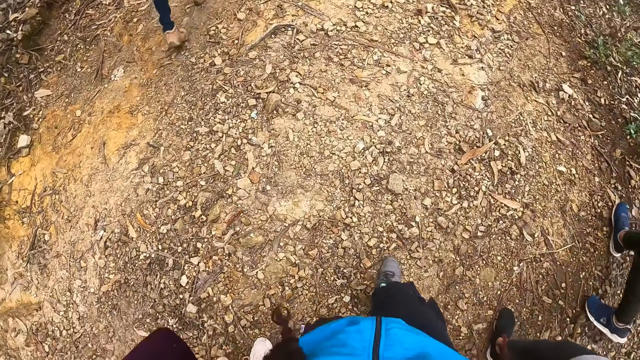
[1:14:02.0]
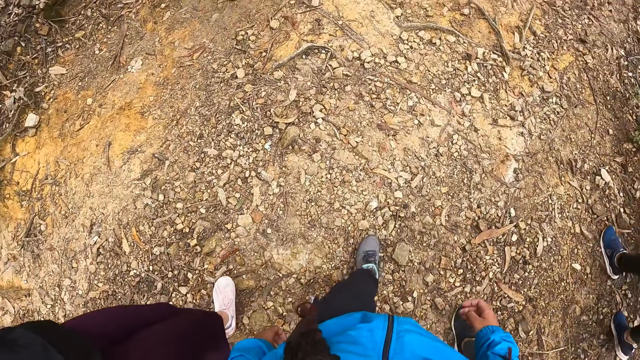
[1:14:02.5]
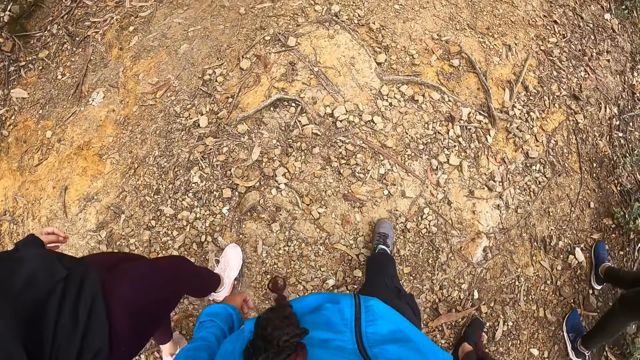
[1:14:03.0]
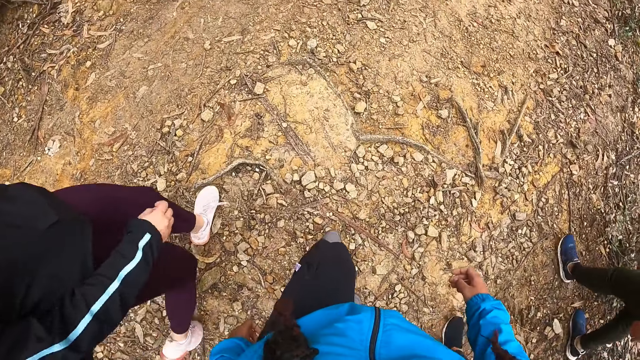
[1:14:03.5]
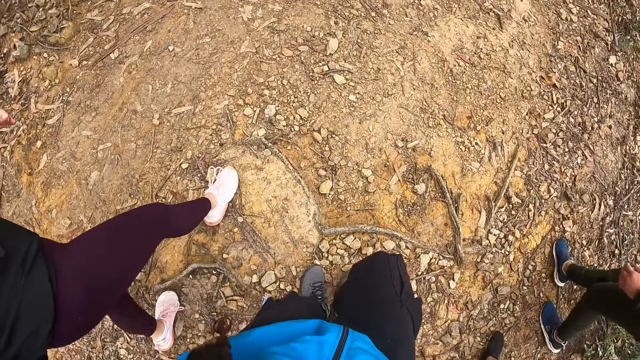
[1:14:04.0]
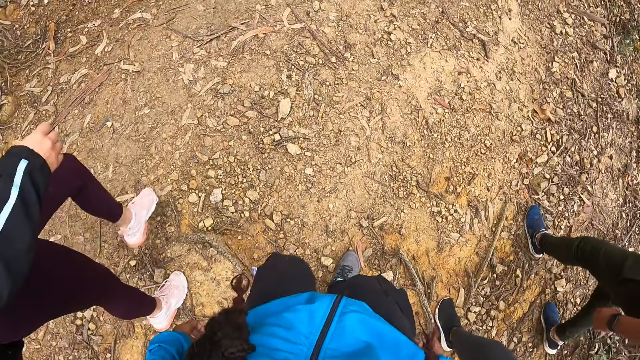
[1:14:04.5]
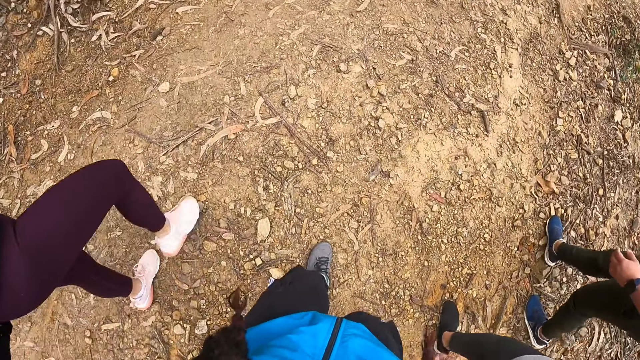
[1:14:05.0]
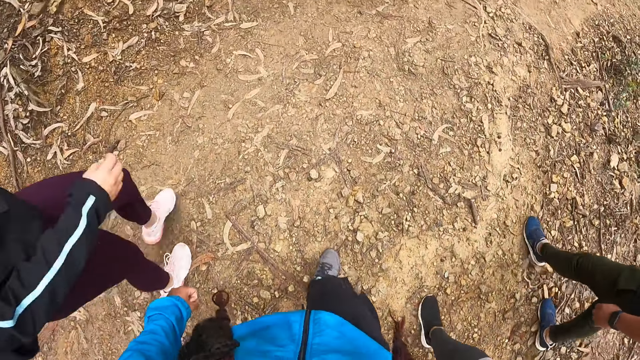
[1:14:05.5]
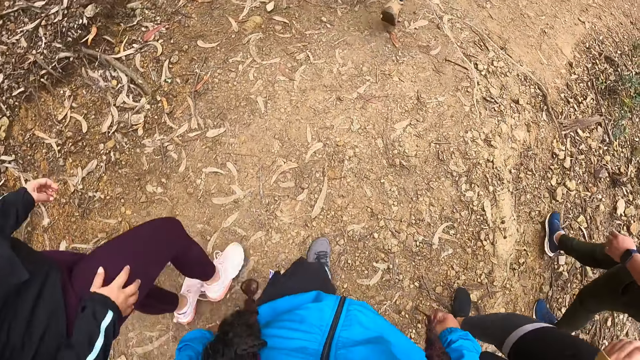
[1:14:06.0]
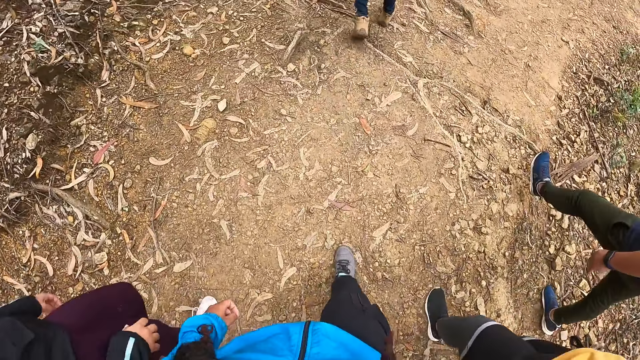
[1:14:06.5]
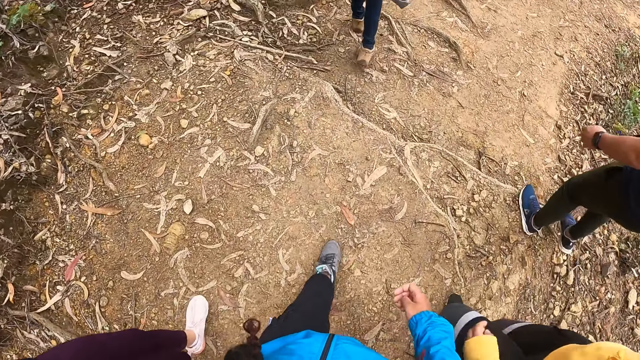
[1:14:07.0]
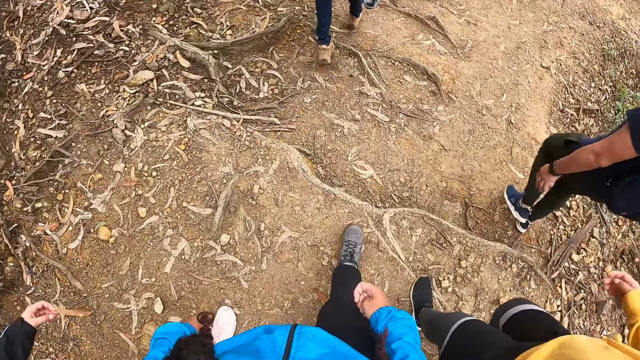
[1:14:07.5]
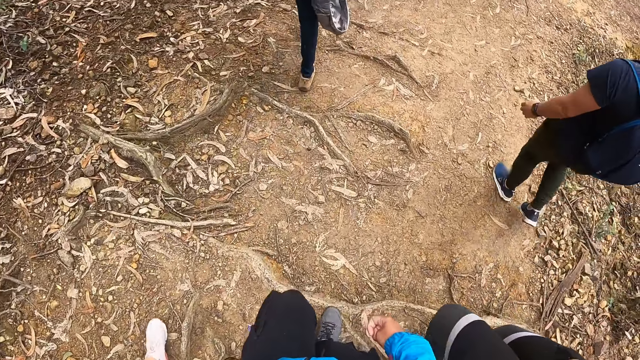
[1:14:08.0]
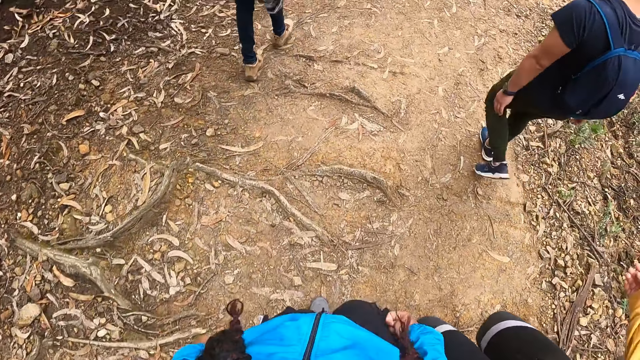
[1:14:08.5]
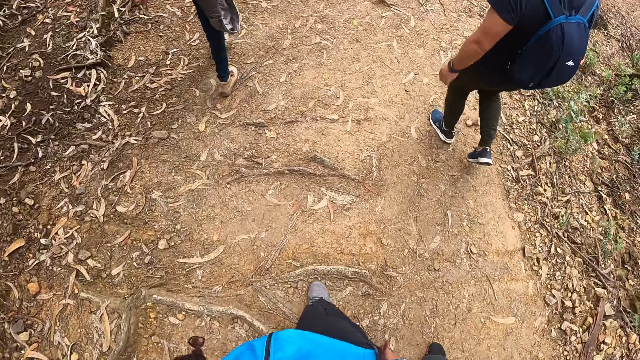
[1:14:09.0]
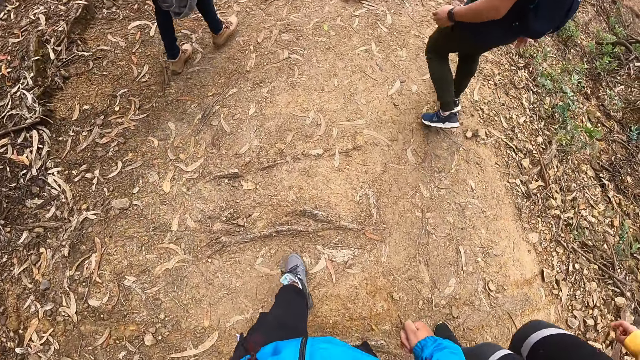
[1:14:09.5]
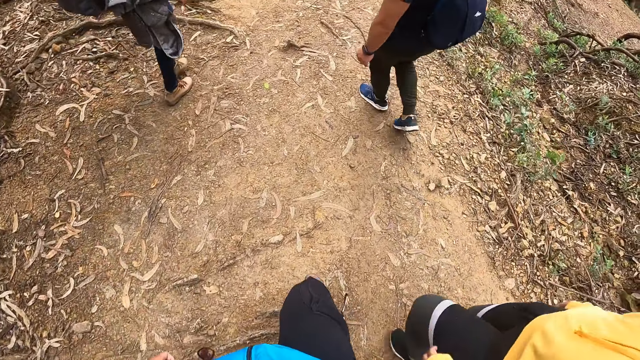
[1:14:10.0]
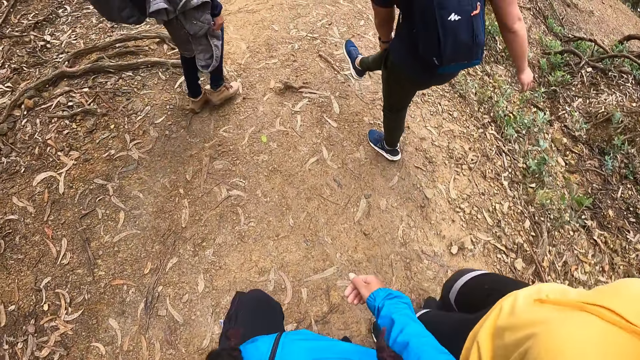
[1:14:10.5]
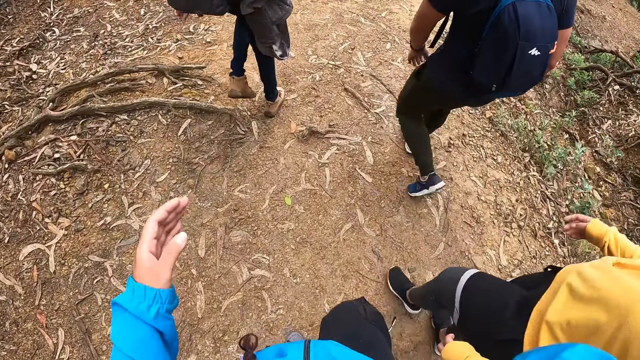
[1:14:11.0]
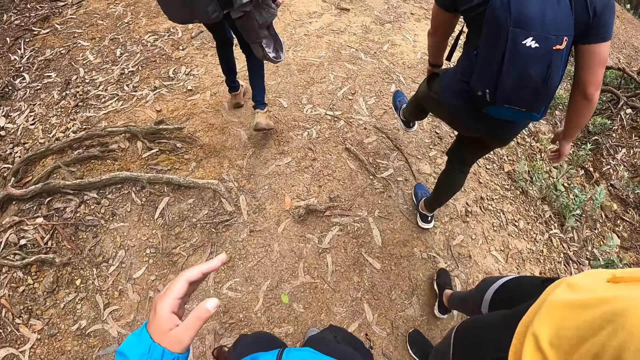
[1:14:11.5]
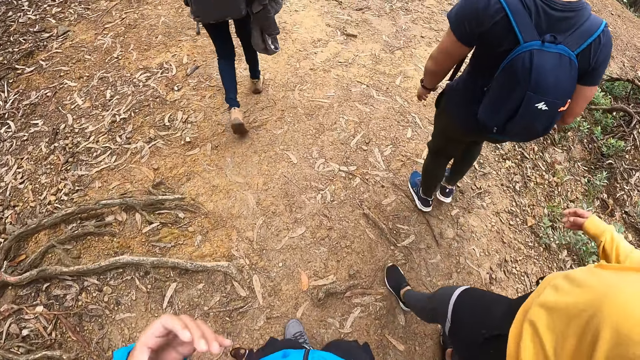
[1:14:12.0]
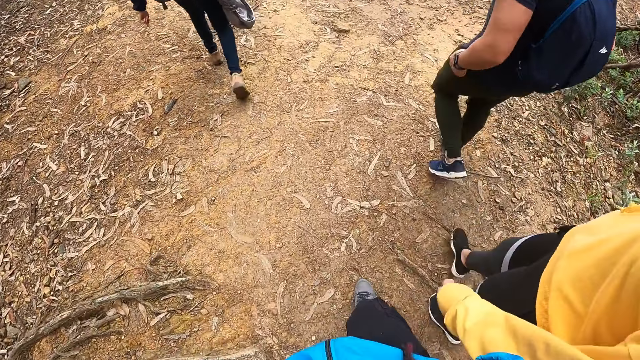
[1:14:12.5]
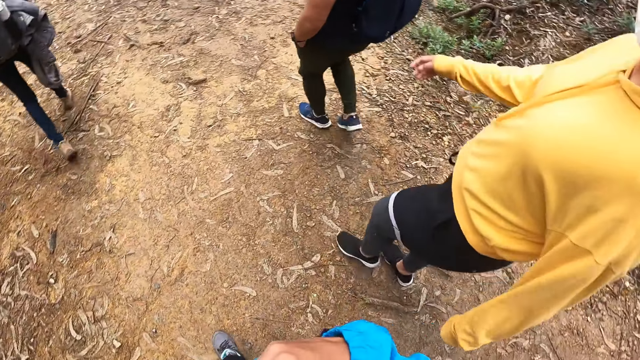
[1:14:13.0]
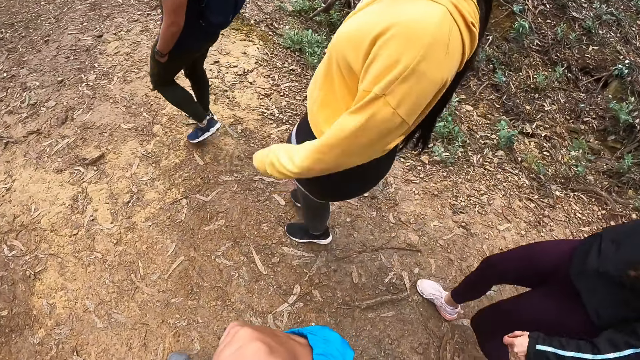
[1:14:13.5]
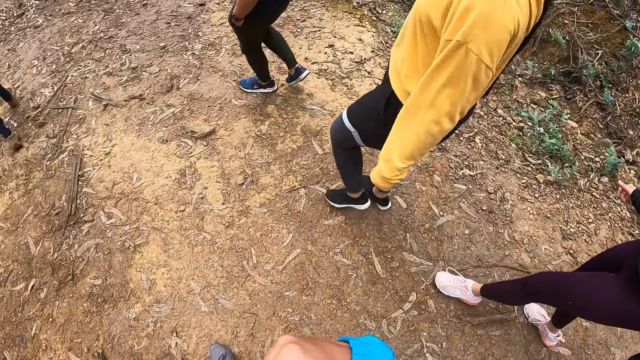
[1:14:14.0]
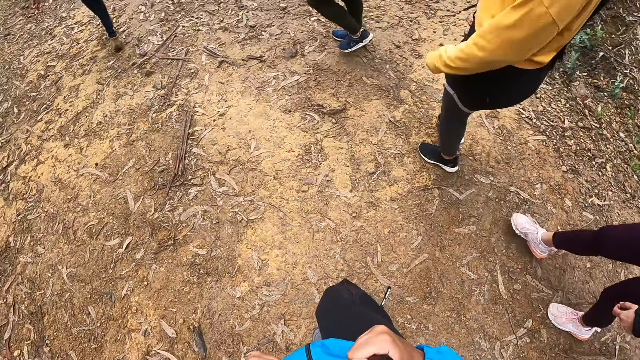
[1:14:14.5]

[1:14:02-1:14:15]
The camera wearer raises her hand and touches her hair.

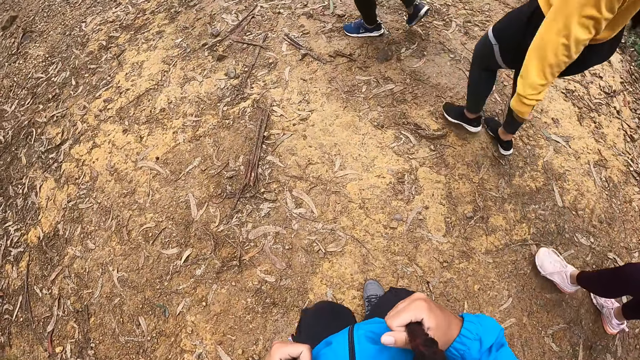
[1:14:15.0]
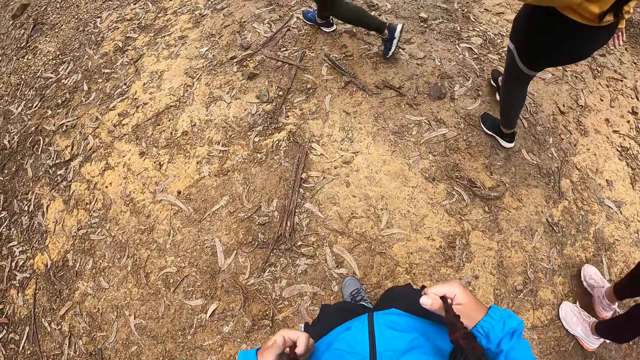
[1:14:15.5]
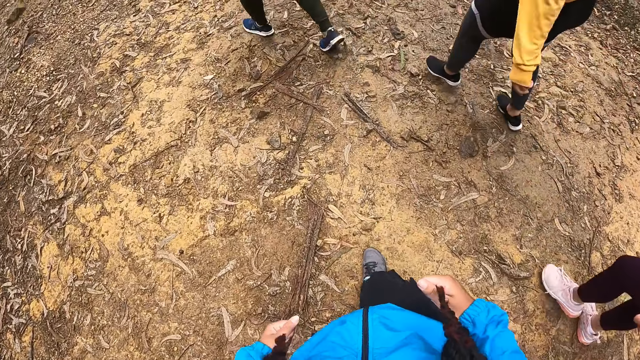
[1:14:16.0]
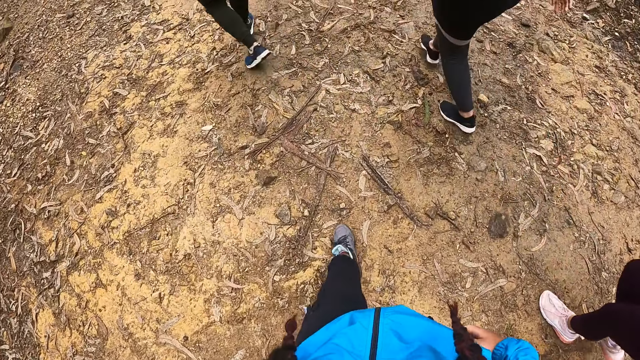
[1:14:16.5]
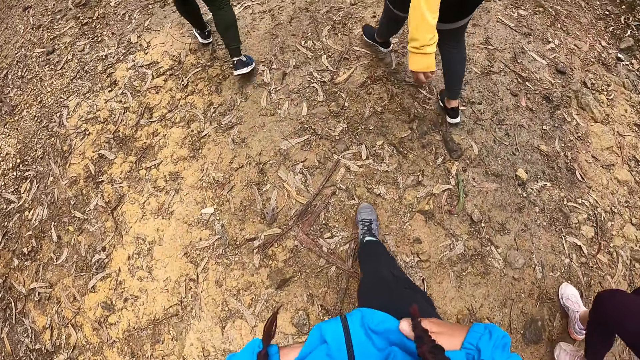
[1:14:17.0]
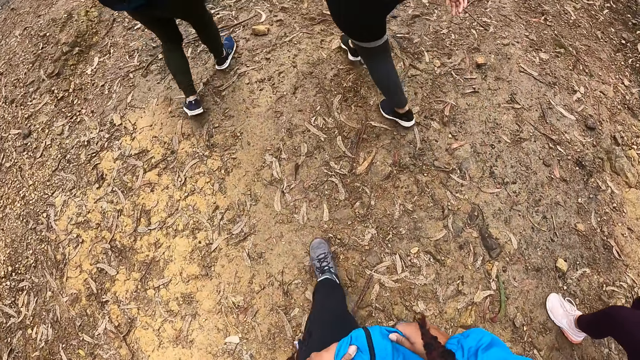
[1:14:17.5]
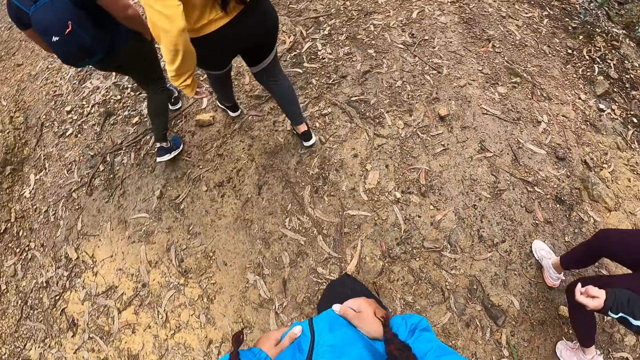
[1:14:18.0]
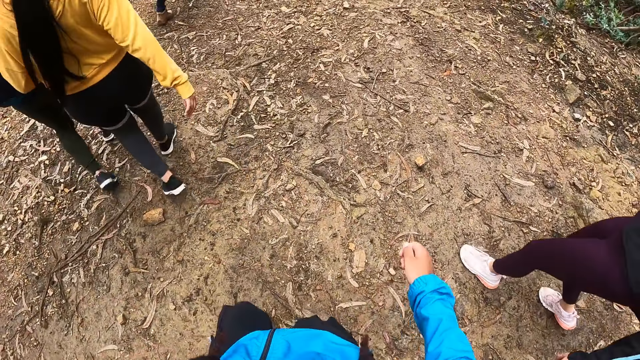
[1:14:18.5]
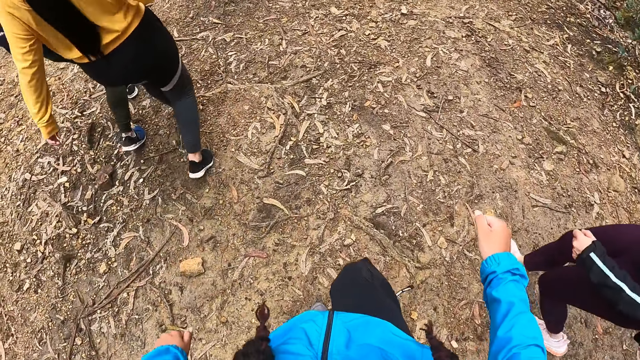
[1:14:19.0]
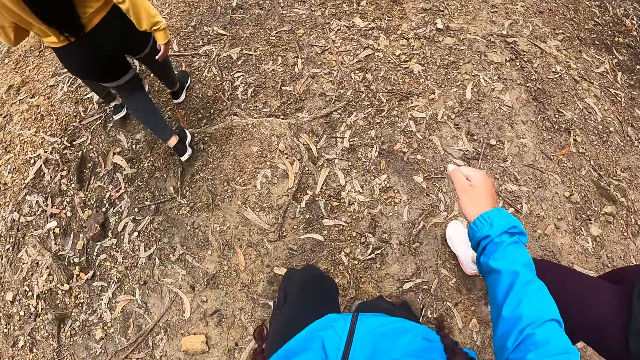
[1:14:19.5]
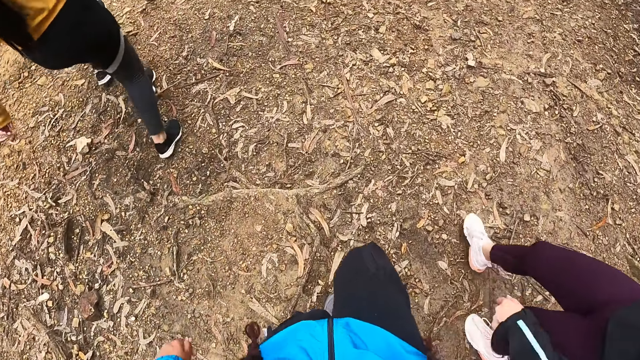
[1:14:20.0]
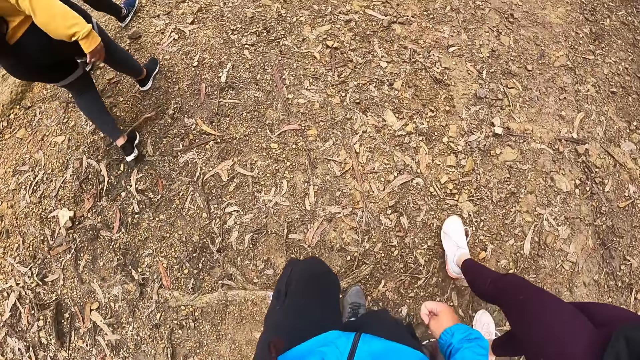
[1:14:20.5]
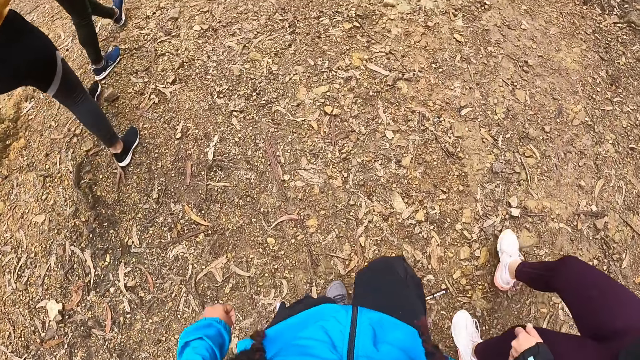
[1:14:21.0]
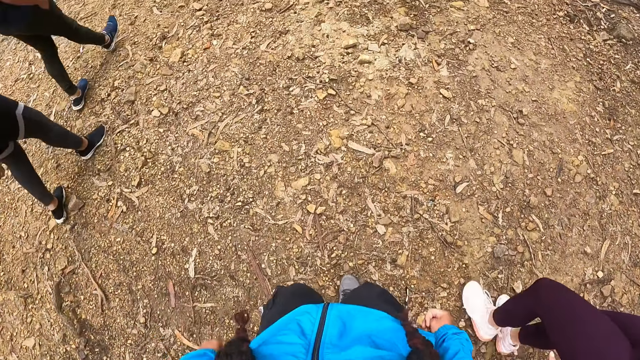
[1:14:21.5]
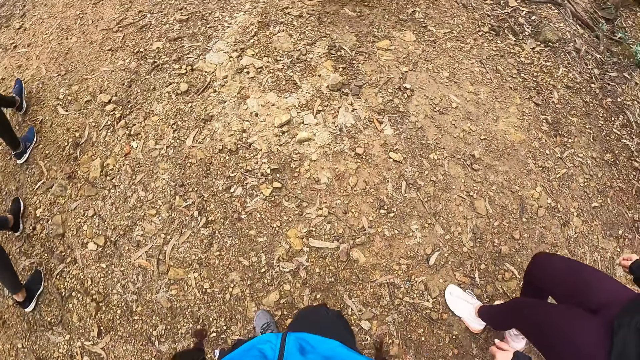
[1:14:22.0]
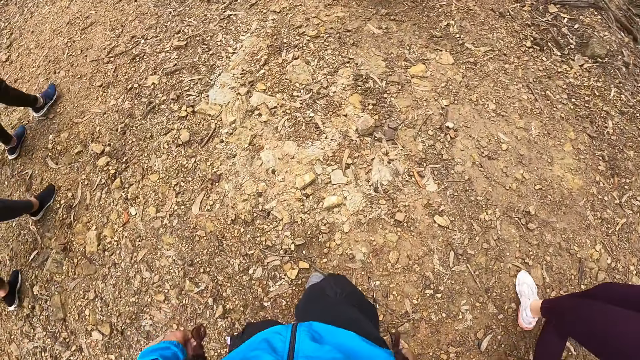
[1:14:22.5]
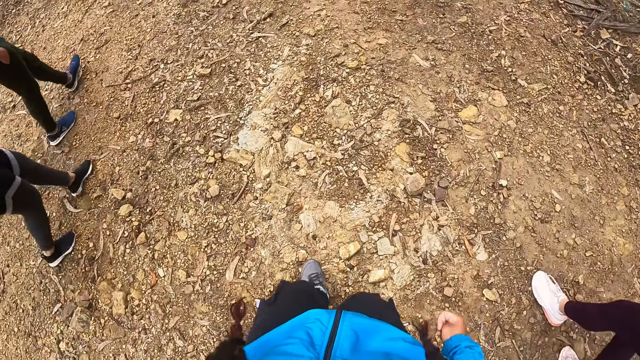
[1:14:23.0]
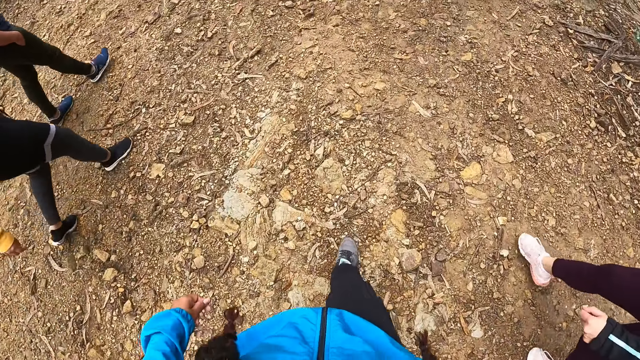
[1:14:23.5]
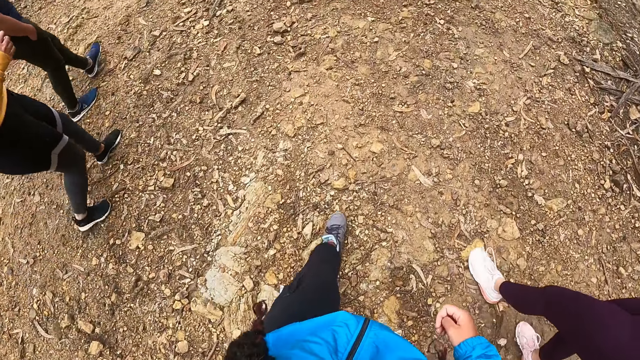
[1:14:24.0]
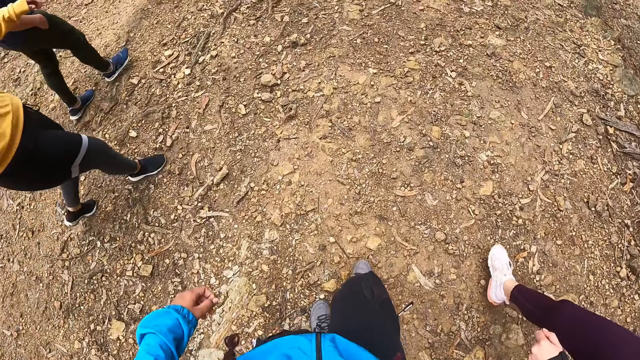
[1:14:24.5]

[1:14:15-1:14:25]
The camera wearer holds her hair with both her hands. She touches her hoodie and holds her cloth with both her hands.
